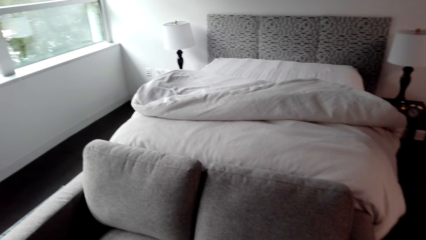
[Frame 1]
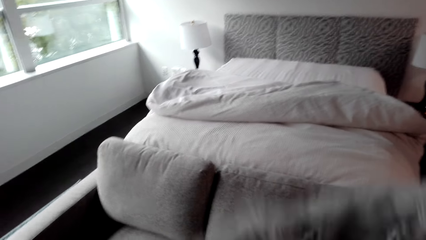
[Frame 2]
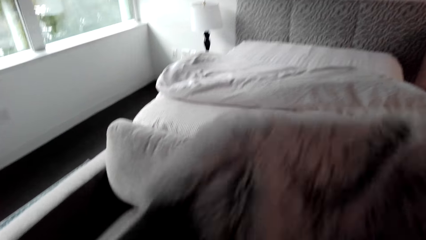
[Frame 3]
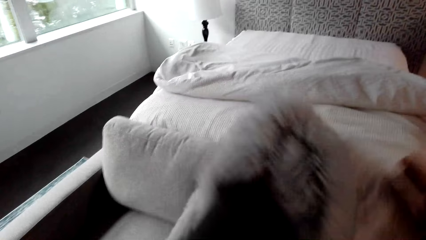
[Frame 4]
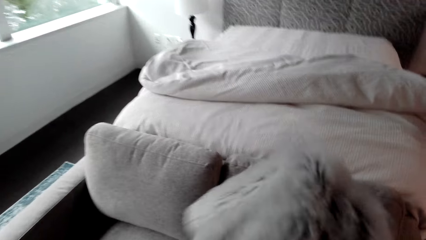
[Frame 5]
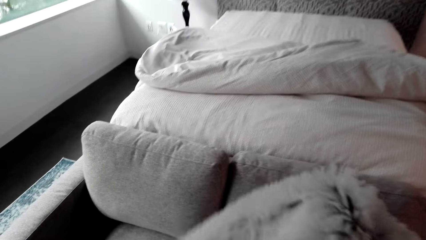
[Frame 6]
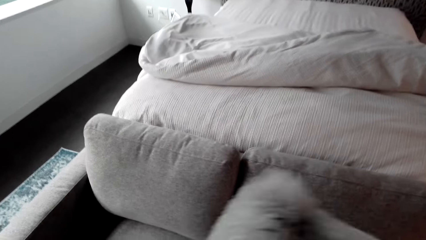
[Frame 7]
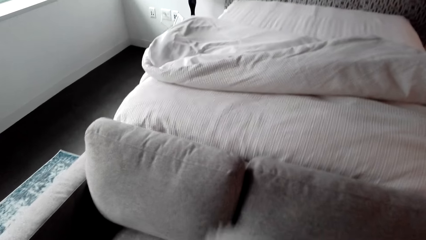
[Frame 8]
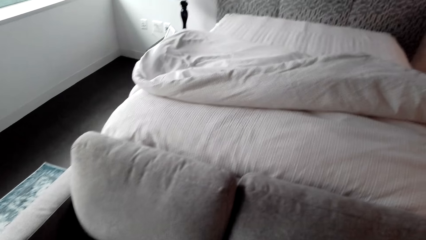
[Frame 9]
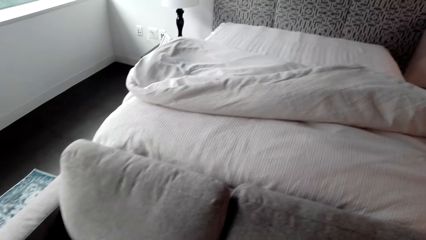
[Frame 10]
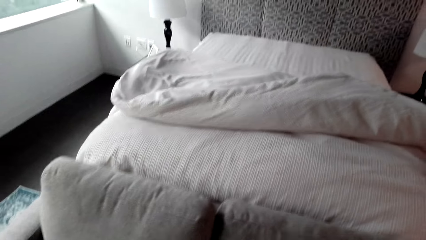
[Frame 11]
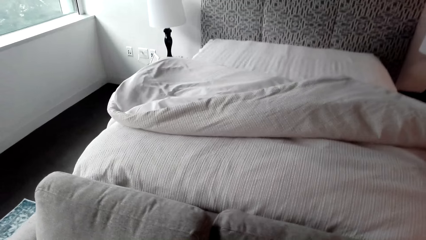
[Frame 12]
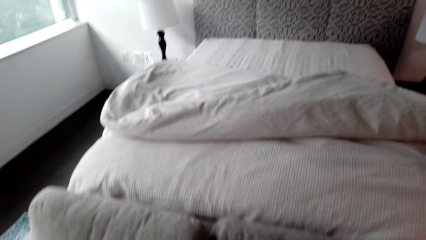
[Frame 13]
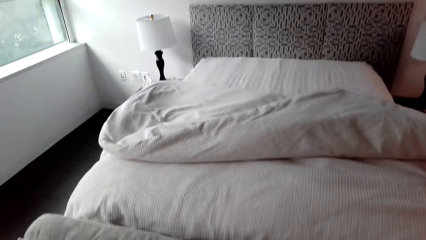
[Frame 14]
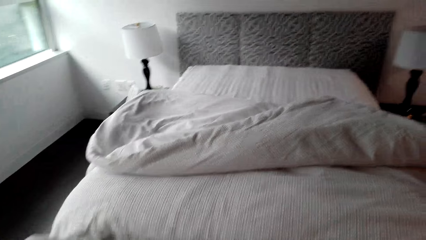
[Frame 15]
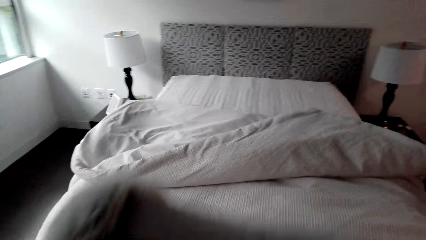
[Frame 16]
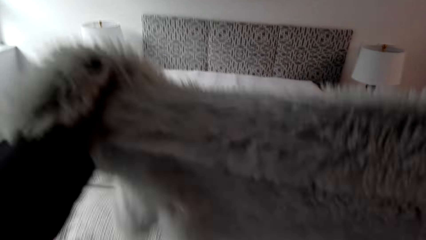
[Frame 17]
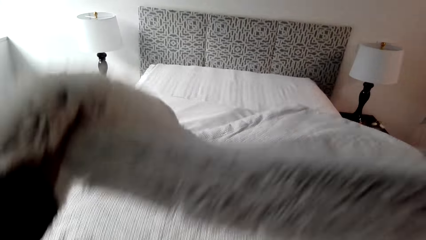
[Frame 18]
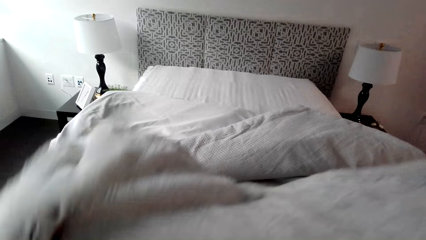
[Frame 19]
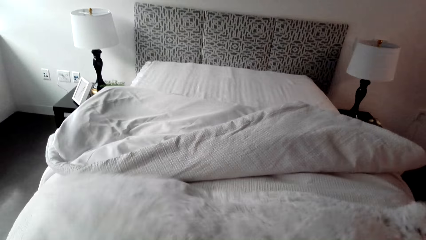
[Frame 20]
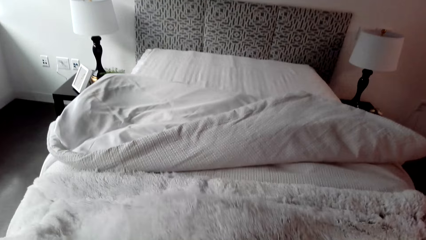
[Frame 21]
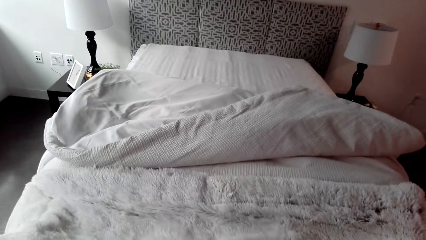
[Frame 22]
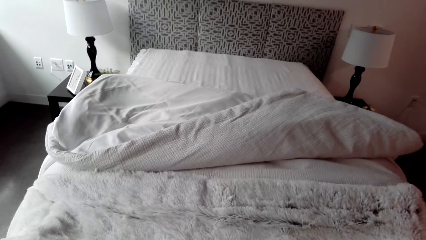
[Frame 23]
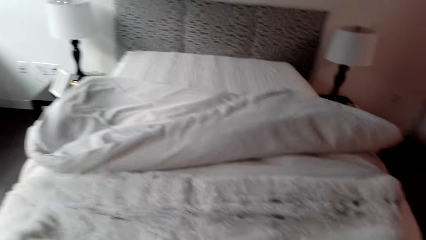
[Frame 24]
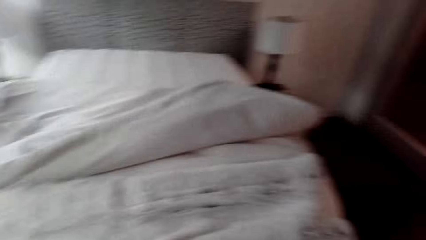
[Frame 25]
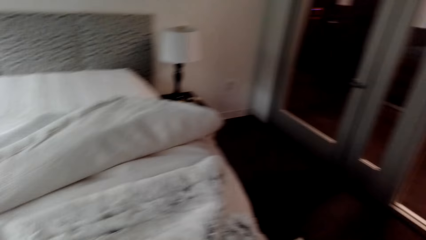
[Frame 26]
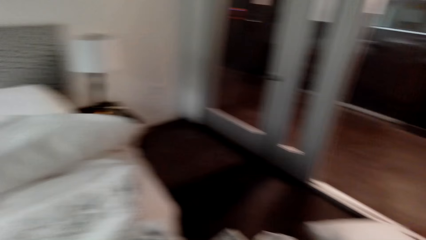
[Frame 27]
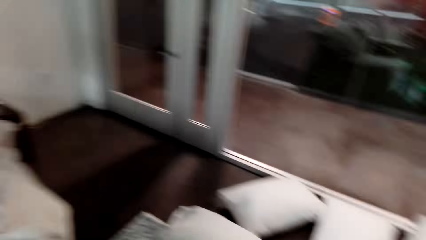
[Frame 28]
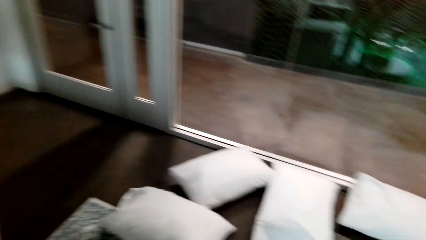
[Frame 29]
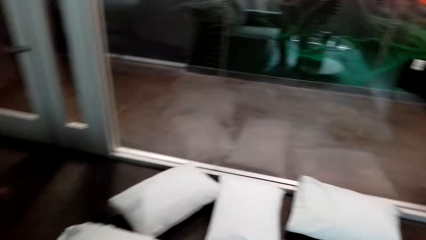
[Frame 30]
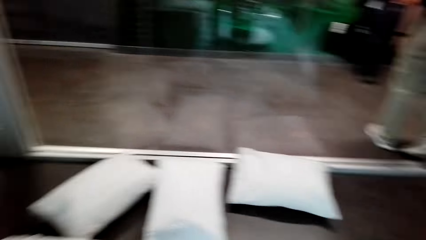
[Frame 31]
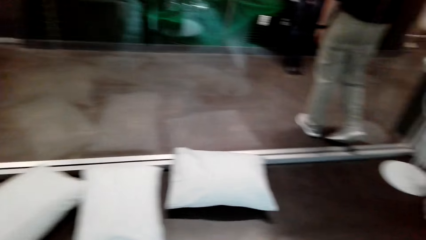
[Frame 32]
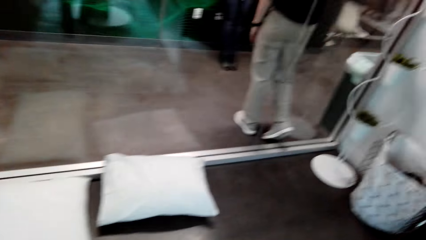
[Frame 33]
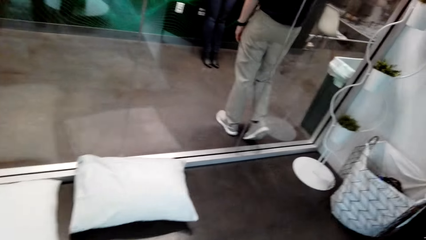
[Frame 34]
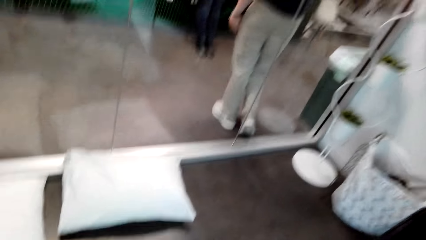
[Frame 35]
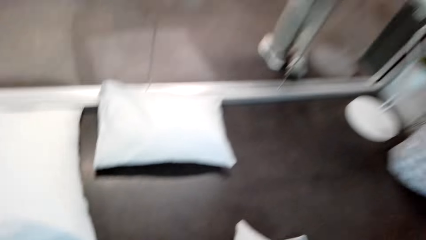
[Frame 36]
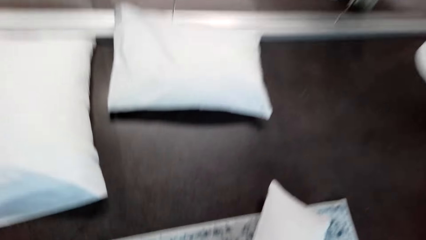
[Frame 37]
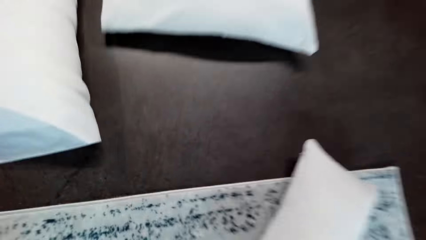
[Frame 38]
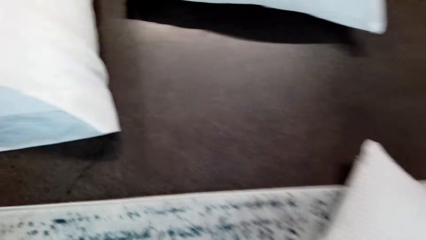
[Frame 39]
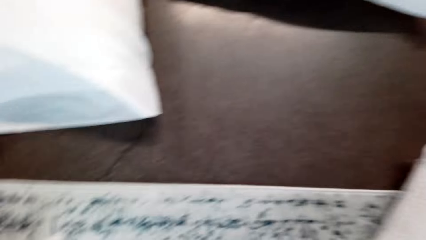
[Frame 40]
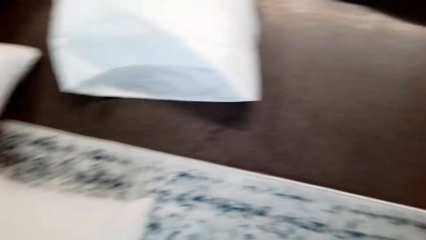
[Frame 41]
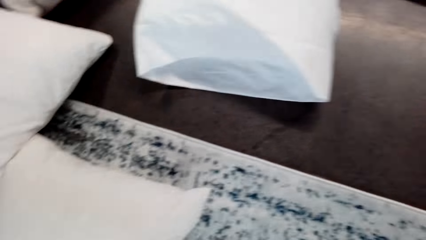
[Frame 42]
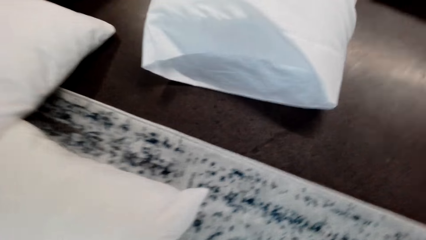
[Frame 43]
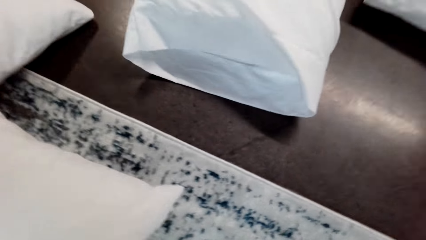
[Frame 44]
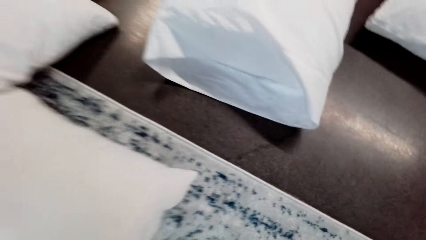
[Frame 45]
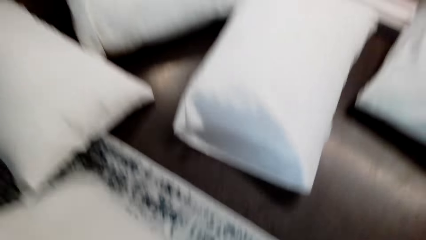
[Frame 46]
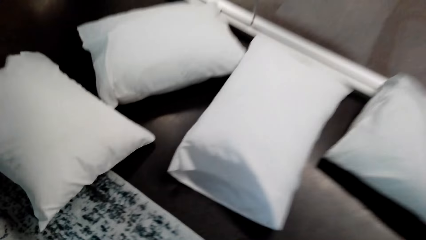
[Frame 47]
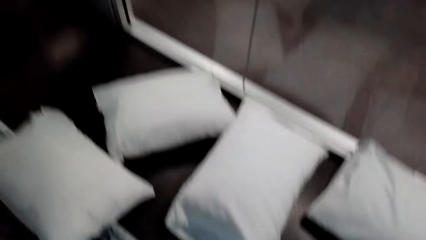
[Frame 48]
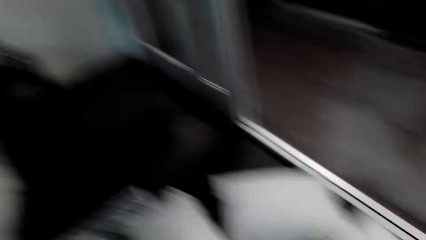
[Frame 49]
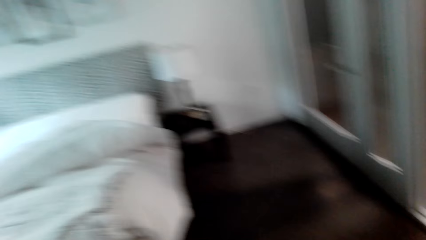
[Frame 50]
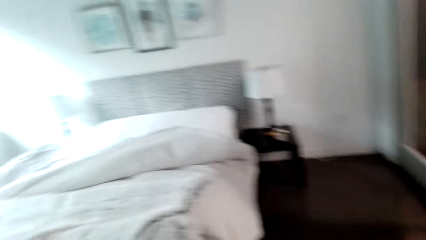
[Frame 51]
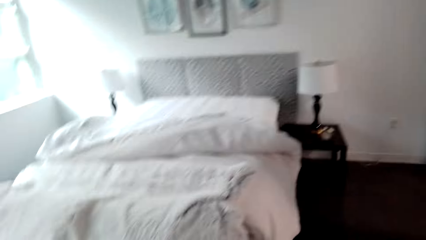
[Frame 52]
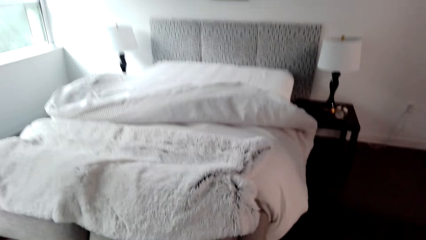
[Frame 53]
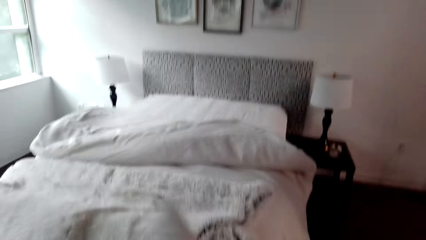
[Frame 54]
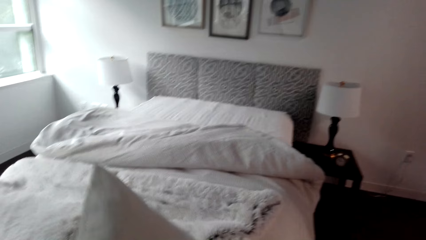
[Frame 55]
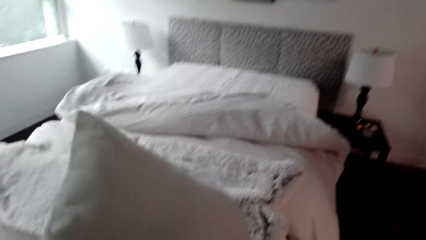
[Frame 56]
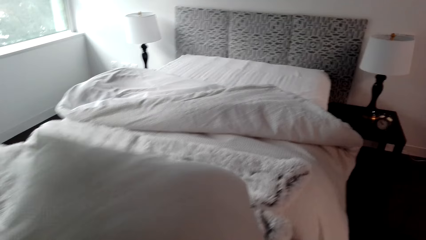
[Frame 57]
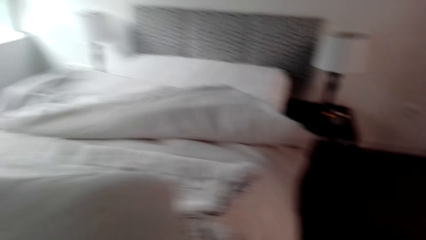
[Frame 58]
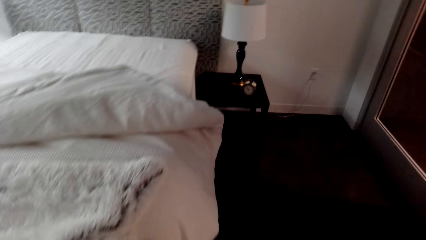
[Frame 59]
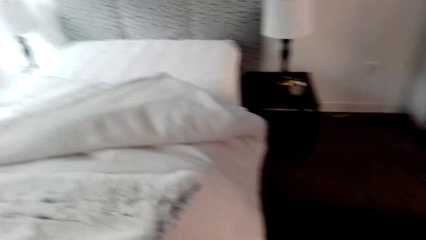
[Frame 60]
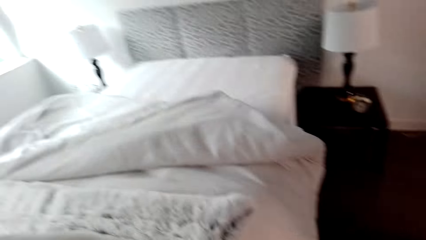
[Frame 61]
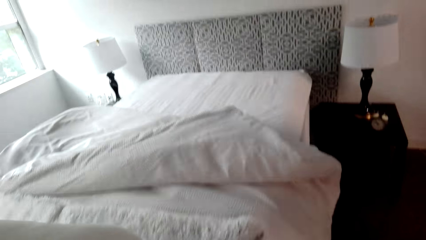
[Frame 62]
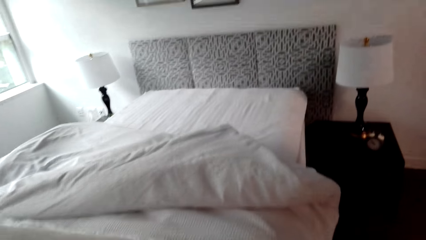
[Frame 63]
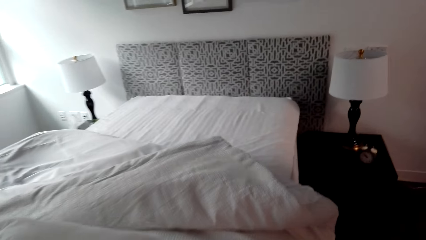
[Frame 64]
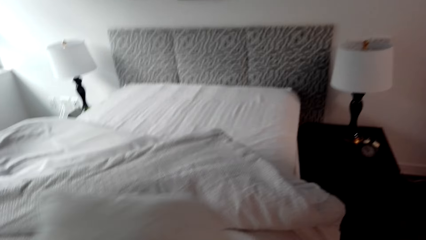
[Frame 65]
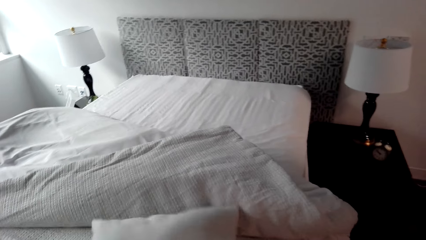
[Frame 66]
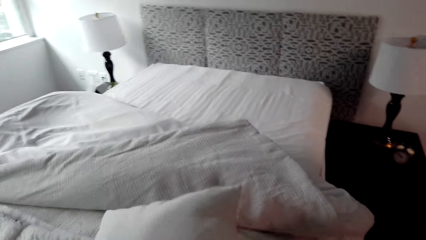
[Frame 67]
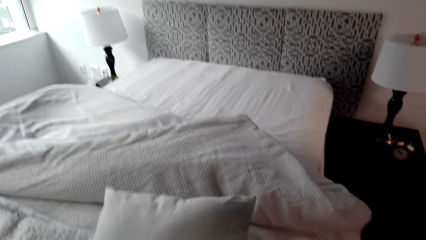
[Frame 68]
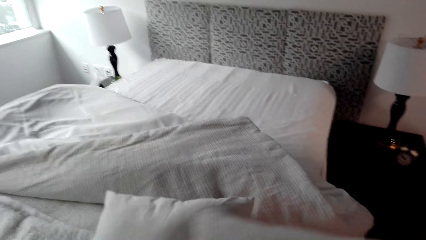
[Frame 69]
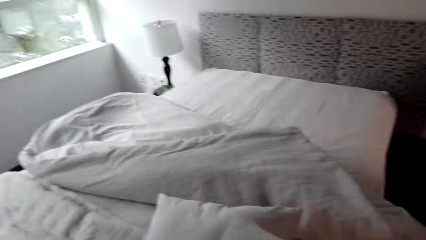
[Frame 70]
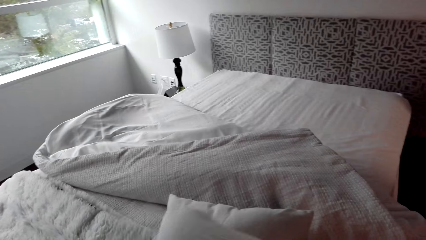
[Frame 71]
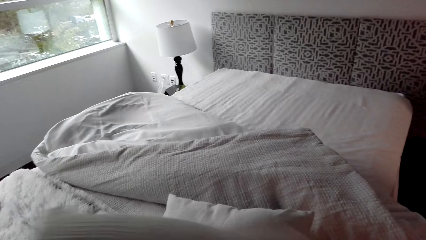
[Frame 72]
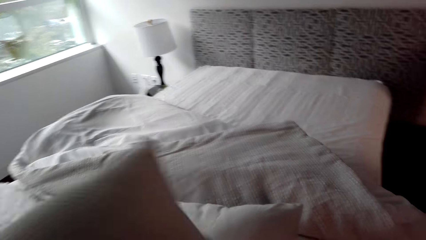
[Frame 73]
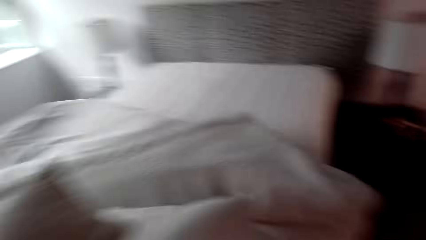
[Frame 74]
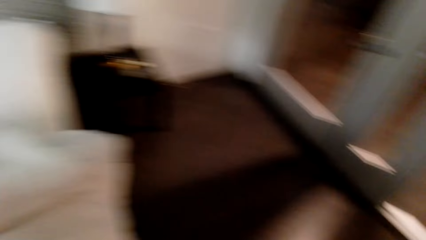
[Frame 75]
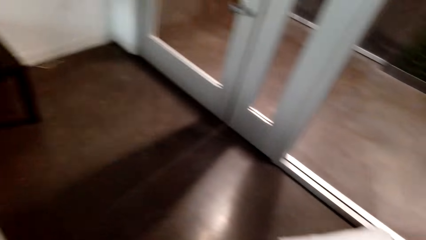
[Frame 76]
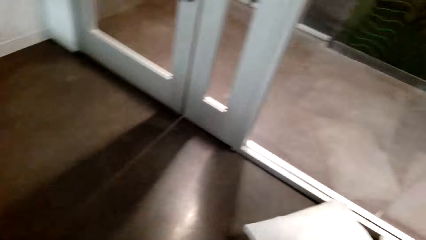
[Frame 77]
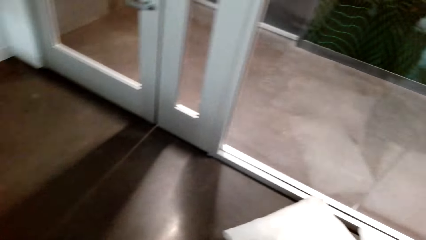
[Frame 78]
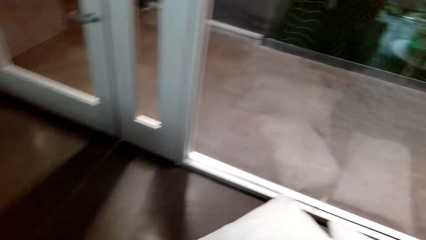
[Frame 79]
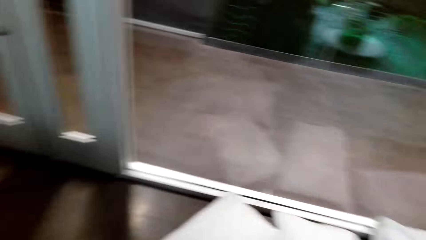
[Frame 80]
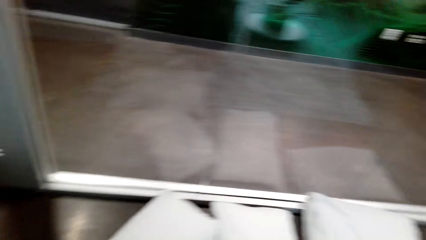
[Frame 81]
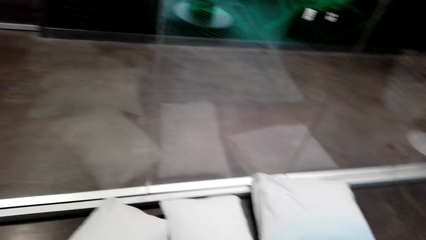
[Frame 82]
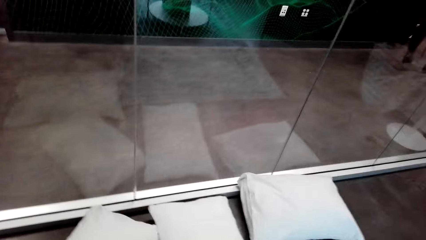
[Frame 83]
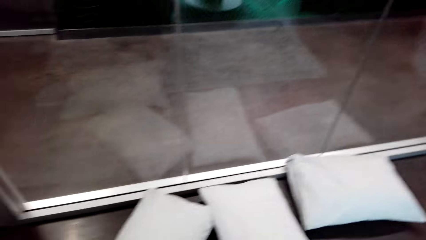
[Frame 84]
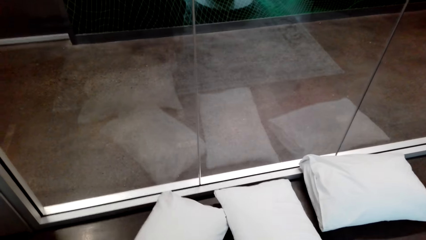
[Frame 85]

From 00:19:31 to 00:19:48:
The camera wearer puts the blanket on the bed. They pick up a pillow from the floor. They put the pillow on the bed.
